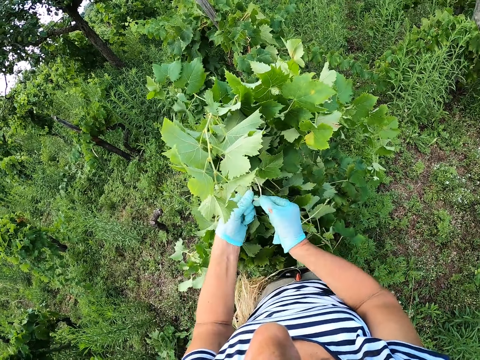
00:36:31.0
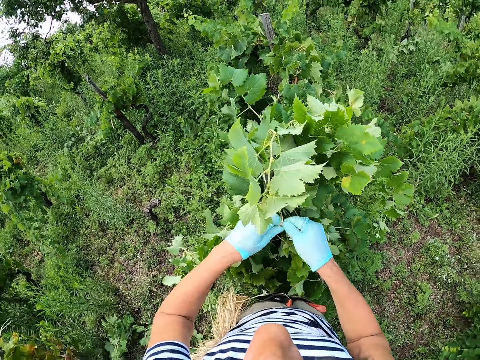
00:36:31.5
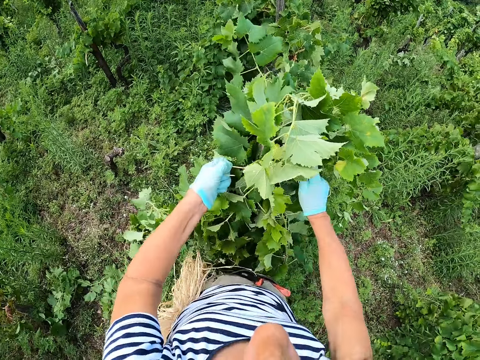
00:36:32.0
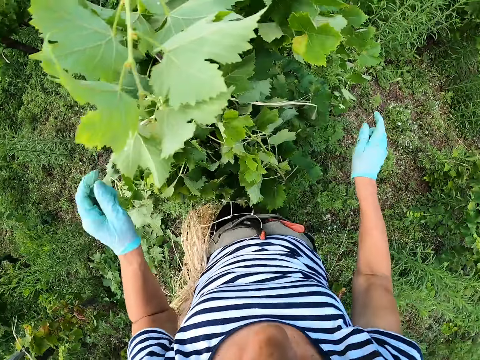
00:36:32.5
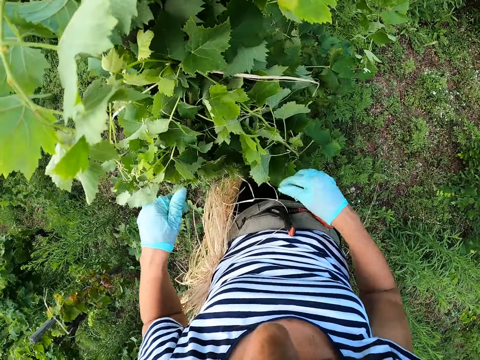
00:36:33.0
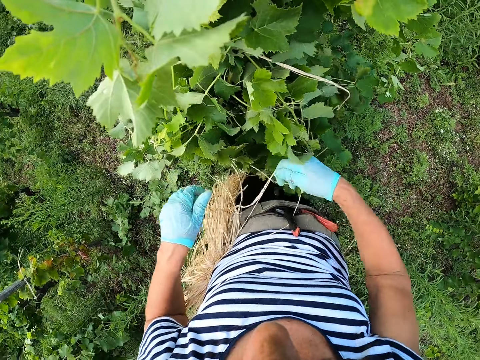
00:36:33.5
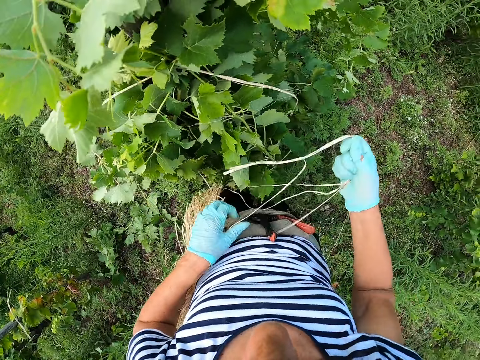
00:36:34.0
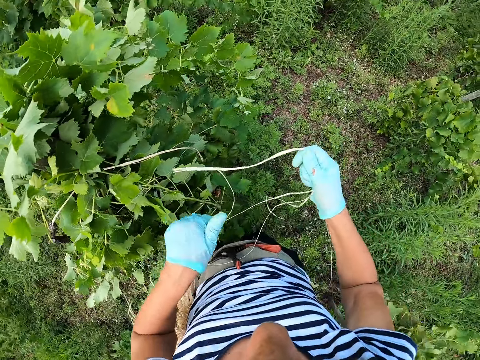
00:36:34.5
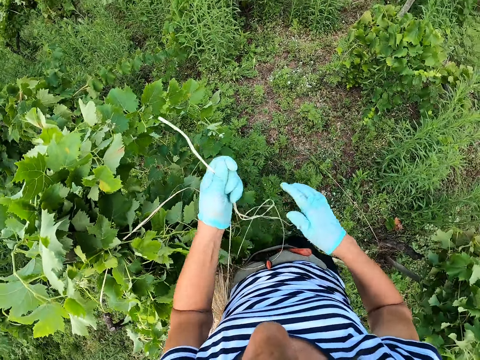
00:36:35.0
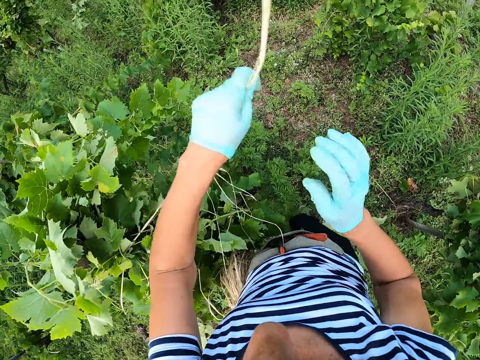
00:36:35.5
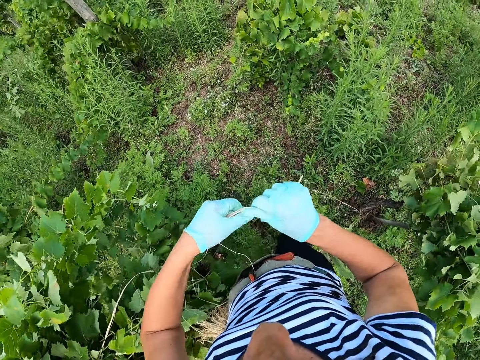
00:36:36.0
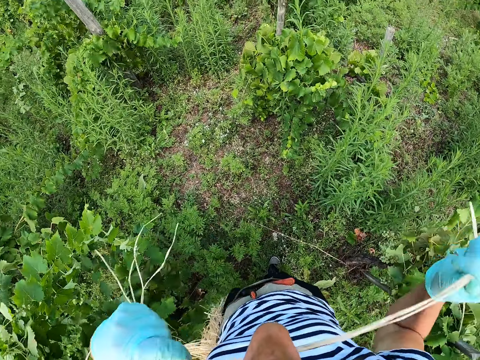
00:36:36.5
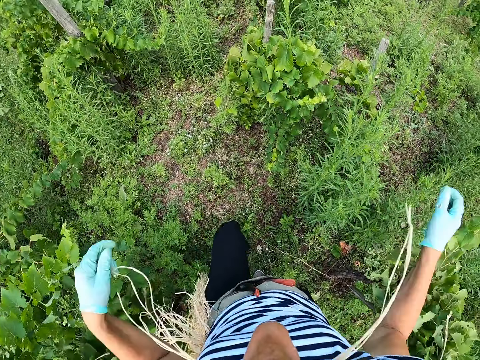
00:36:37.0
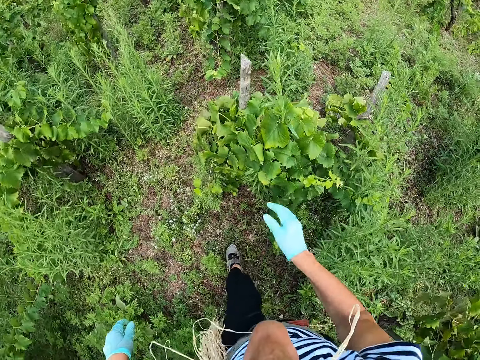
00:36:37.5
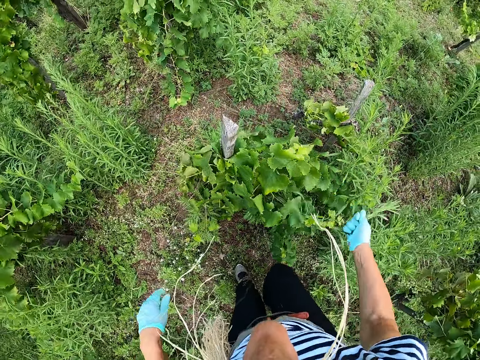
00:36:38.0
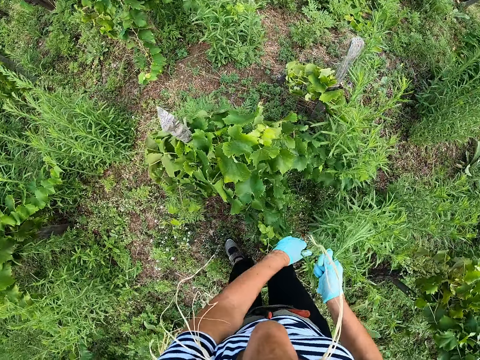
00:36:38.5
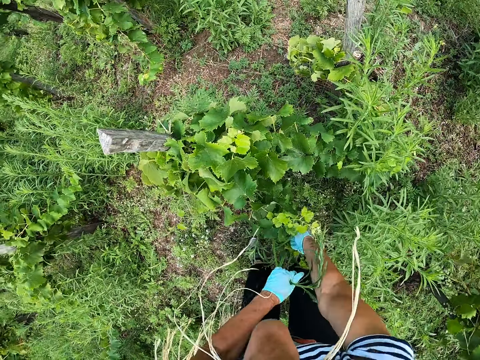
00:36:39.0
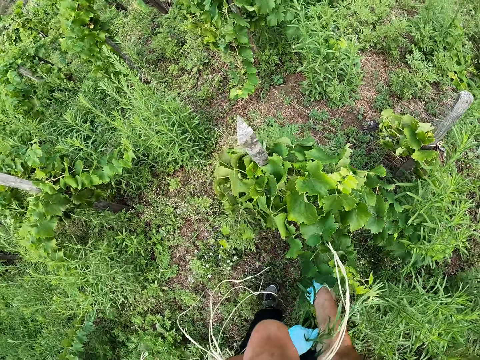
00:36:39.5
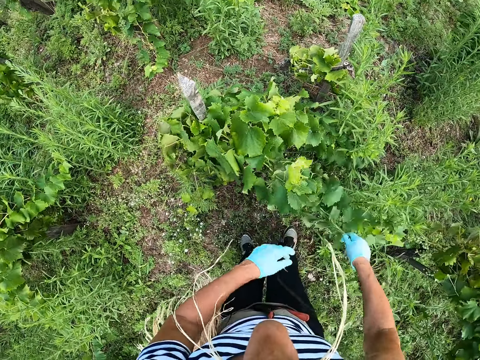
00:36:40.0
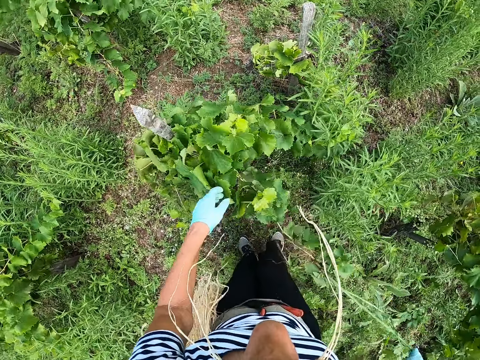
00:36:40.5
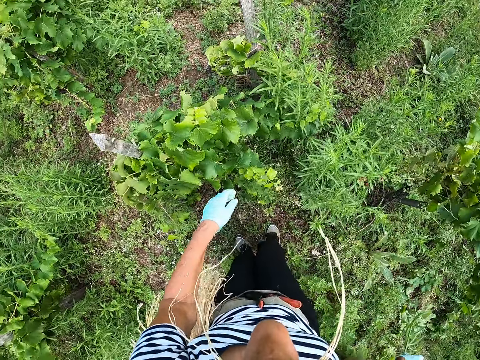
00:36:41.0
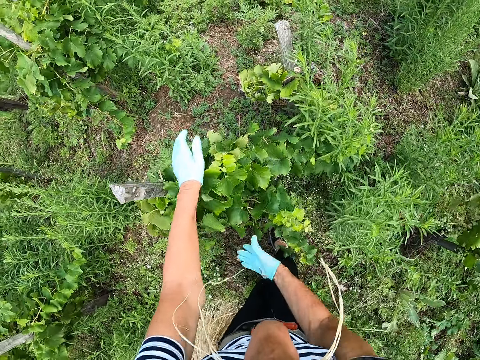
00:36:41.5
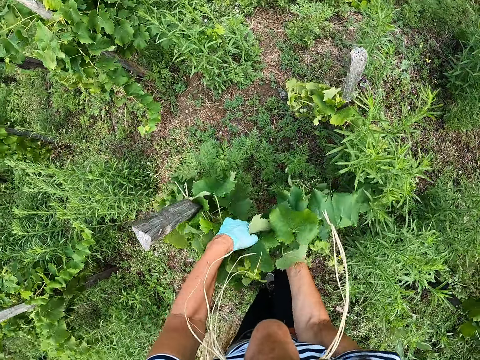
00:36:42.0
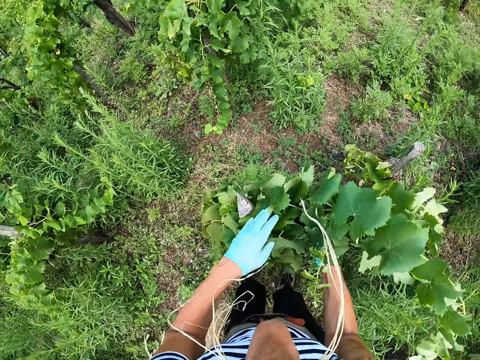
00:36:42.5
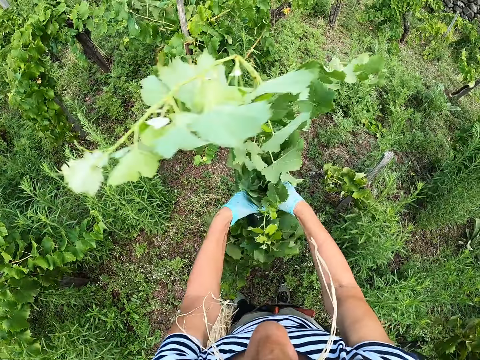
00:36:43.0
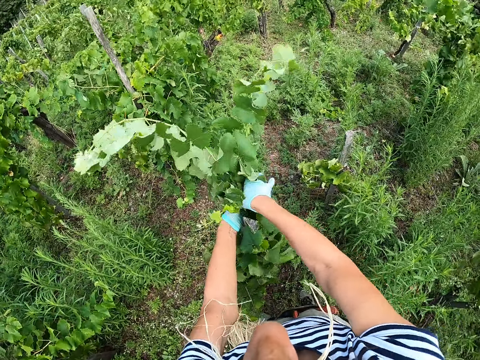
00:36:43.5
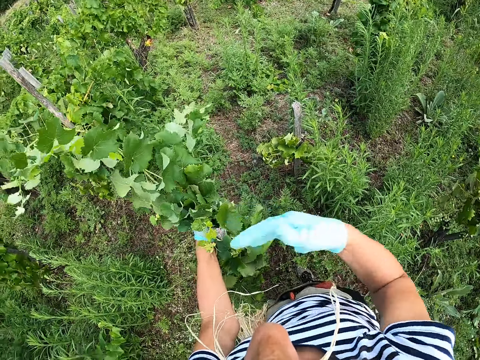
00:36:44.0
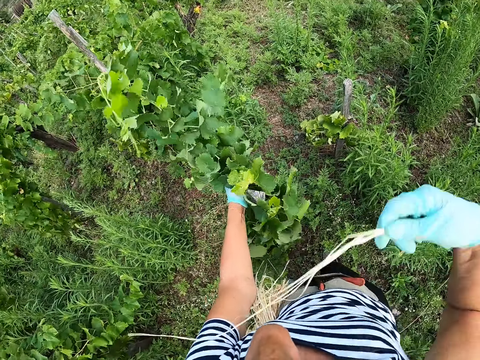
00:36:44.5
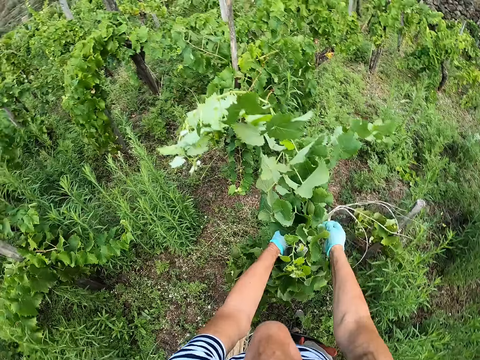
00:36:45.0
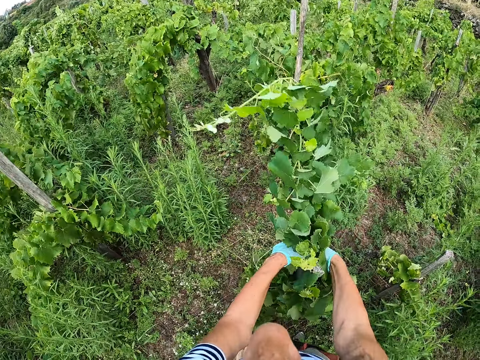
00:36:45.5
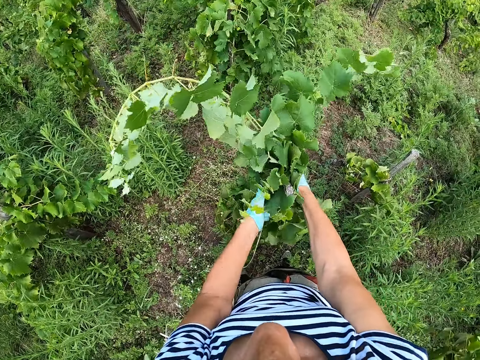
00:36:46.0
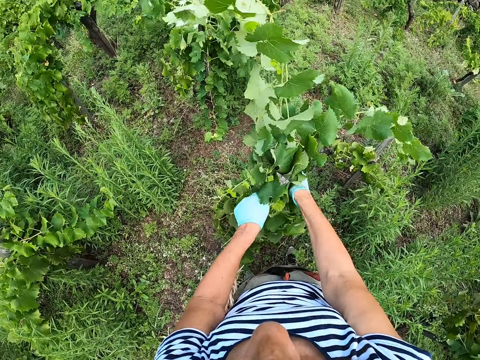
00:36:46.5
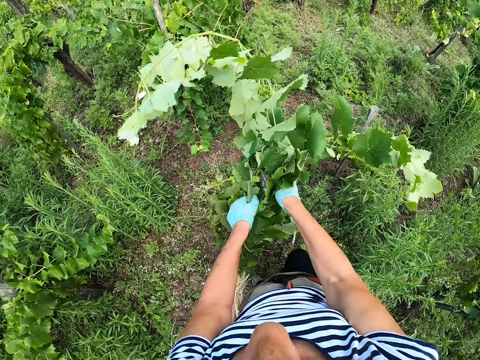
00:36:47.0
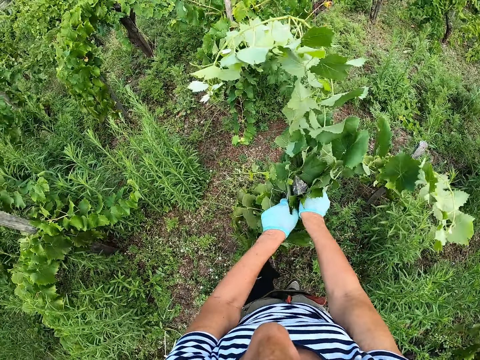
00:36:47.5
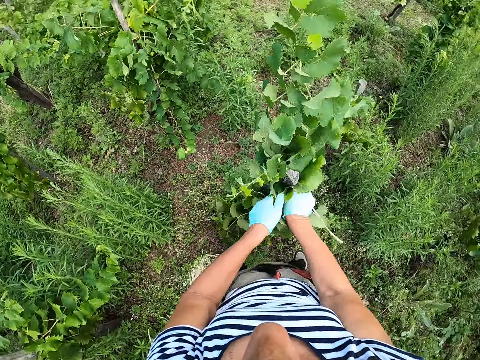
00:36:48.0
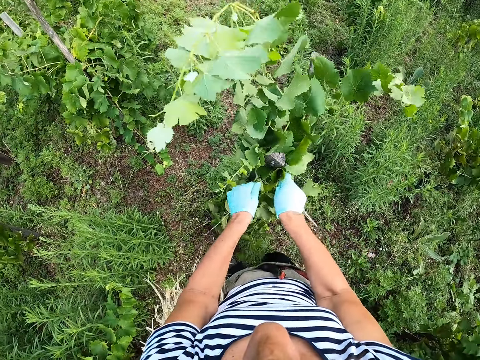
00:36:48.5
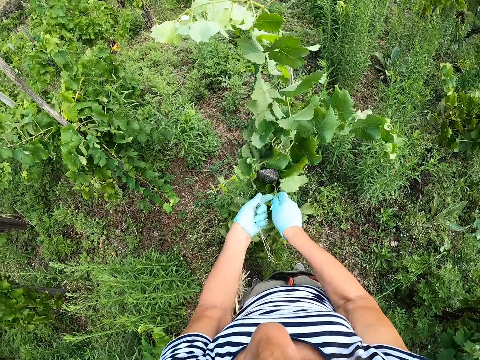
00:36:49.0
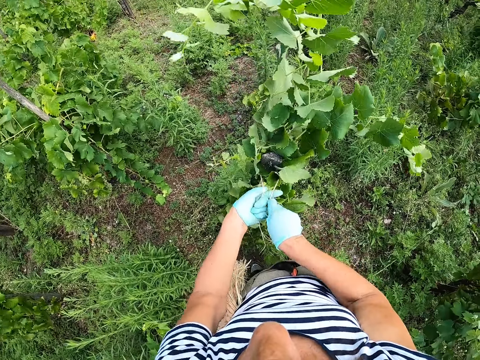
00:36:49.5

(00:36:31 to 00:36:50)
The camera wearer takes a rope. They pull the rope. They hold the rope with the mouth. They walk around. They collect leaves. They pluck grape leaves. They fold the grape leaves. They tie the grape leaves with the rope.

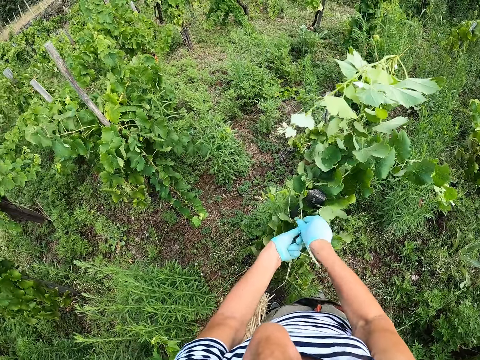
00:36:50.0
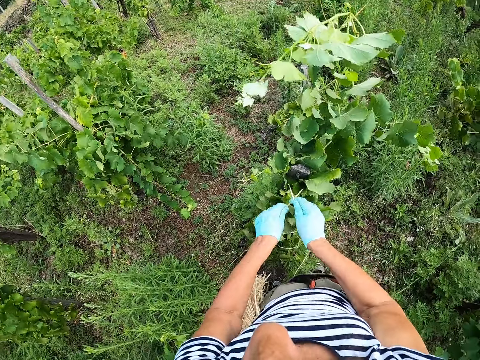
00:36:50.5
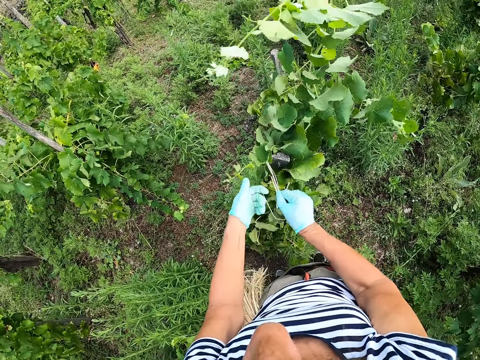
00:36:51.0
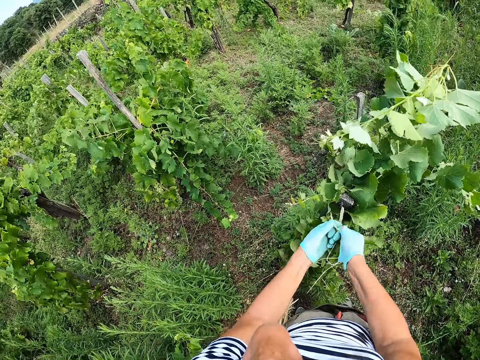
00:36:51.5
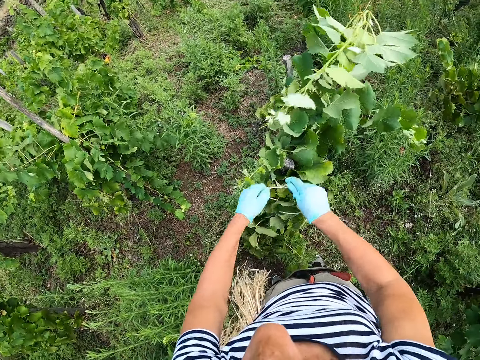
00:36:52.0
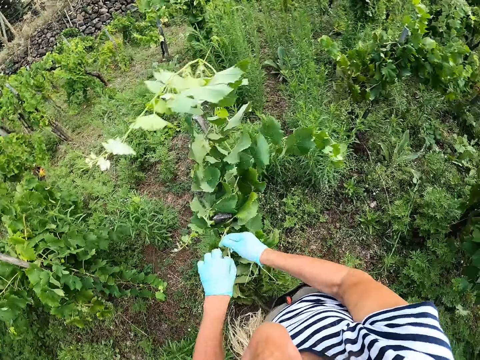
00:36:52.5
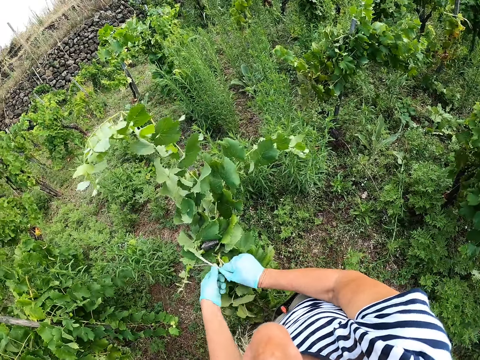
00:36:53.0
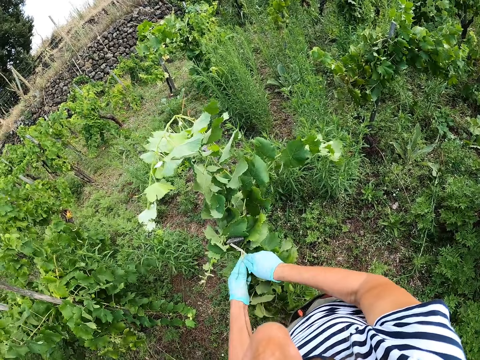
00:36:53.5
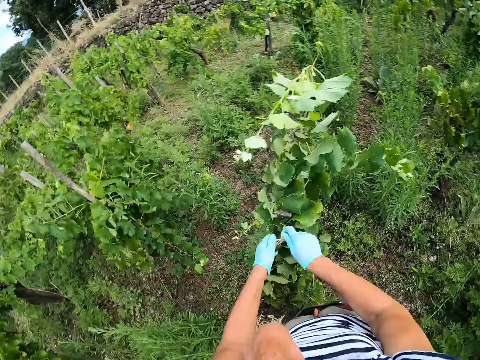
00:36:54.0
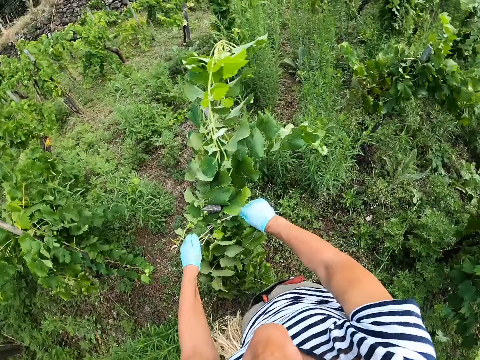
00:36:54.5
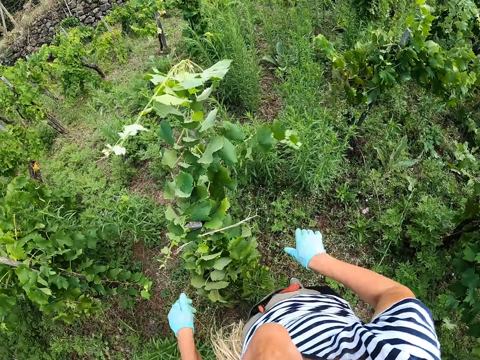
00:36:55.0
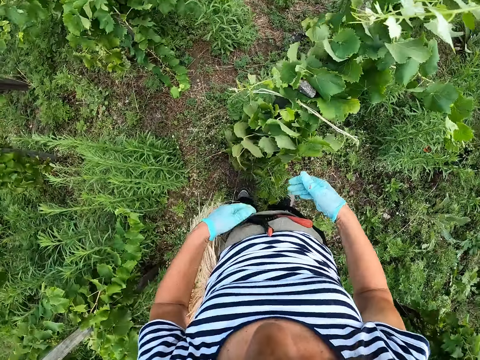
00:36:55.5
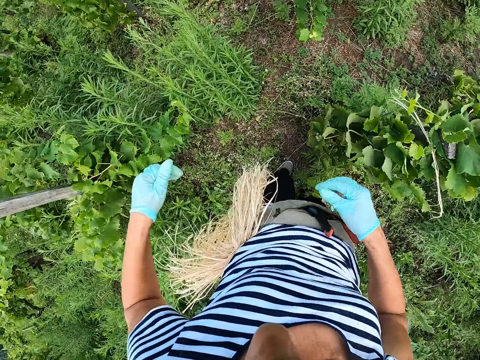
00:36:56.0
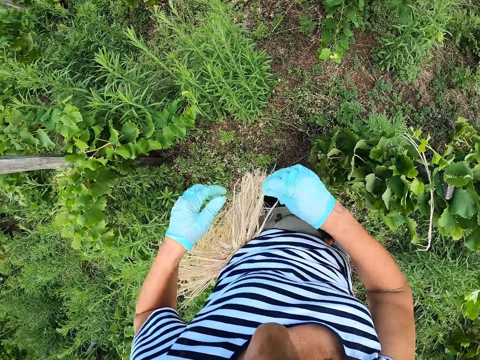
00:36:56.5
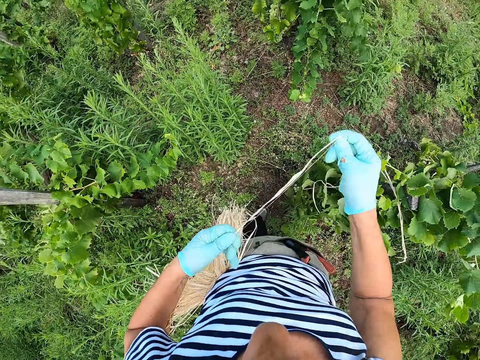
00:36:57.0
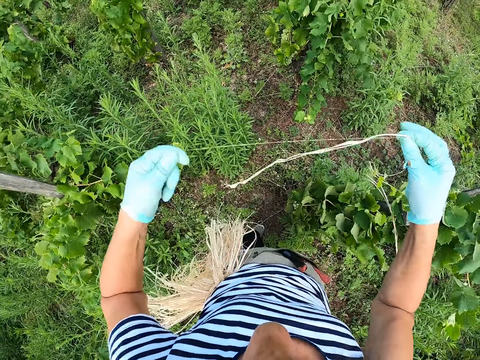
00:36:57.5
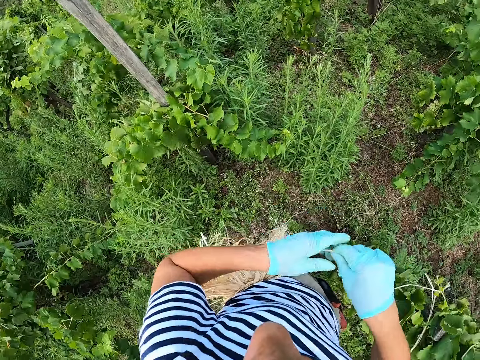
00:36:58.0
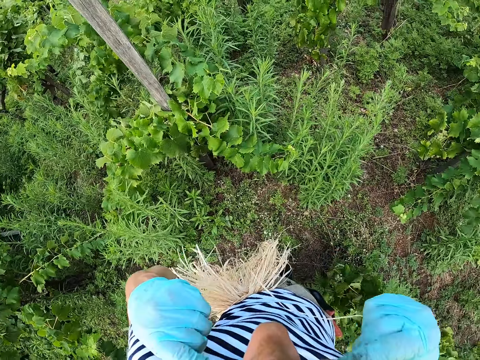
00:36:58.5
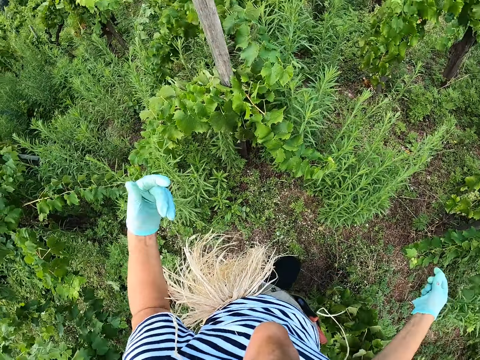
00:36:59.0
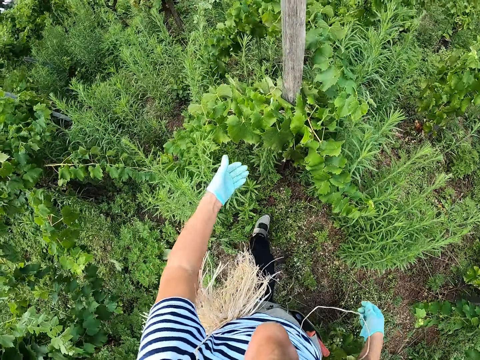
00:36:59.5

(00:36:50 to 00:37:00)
The camera wearer takes a rope. They hold the rope with the mouth.
